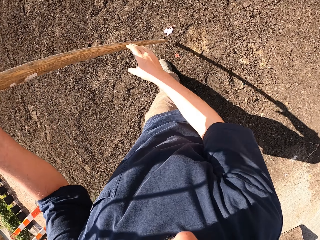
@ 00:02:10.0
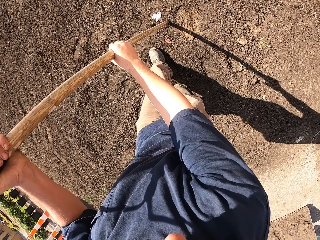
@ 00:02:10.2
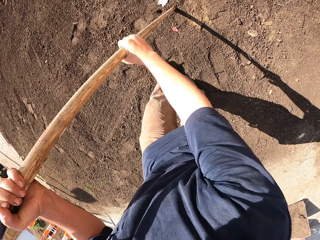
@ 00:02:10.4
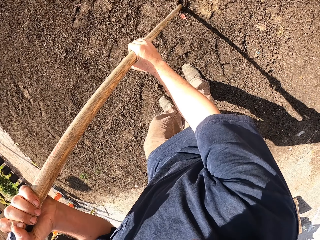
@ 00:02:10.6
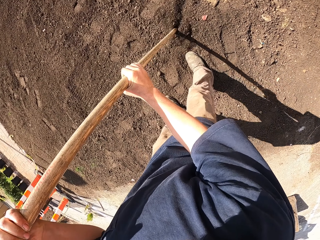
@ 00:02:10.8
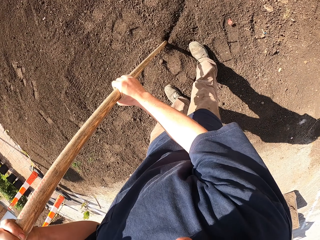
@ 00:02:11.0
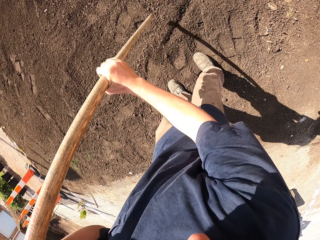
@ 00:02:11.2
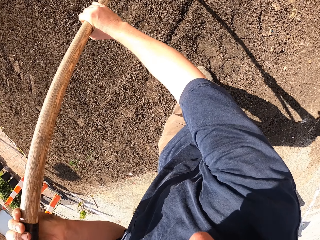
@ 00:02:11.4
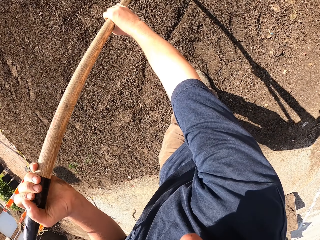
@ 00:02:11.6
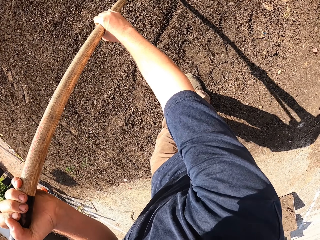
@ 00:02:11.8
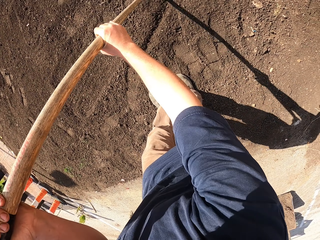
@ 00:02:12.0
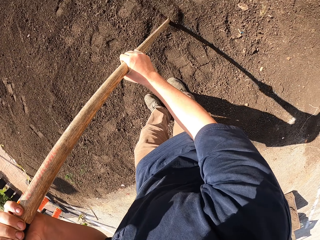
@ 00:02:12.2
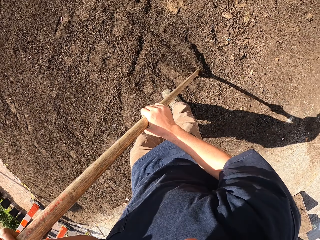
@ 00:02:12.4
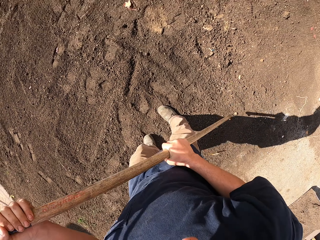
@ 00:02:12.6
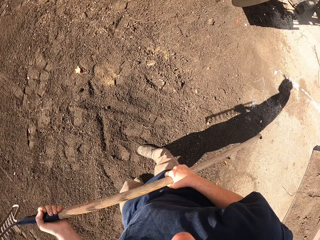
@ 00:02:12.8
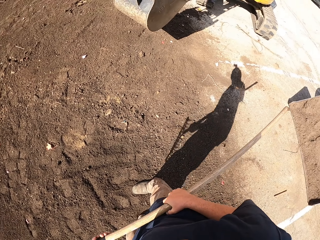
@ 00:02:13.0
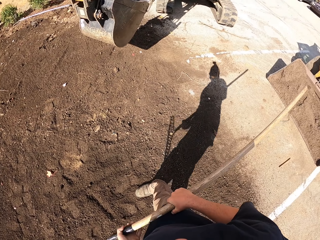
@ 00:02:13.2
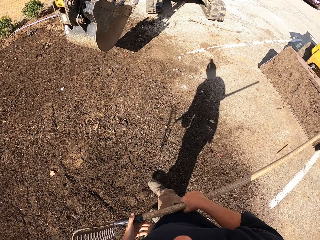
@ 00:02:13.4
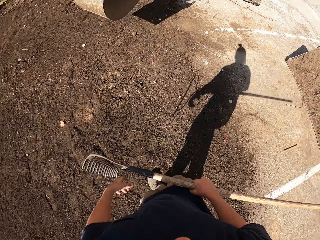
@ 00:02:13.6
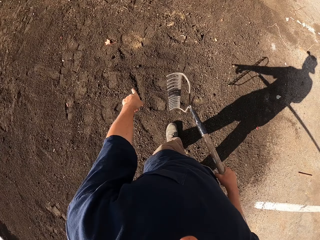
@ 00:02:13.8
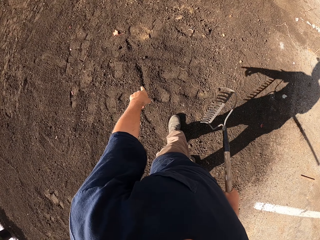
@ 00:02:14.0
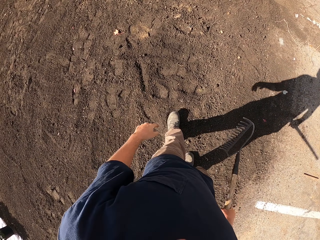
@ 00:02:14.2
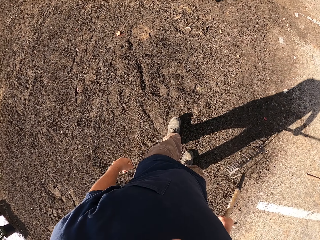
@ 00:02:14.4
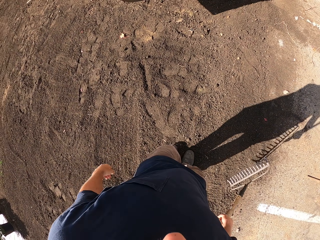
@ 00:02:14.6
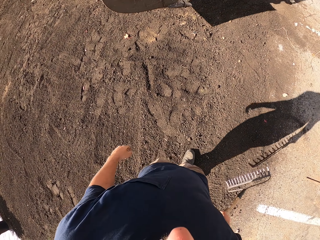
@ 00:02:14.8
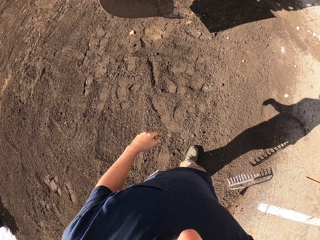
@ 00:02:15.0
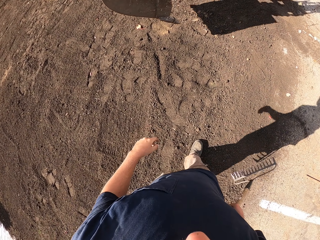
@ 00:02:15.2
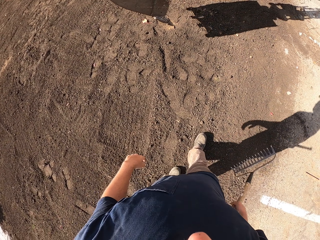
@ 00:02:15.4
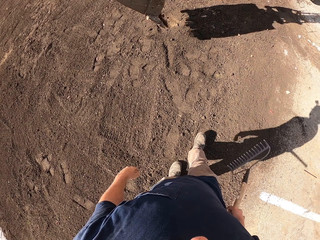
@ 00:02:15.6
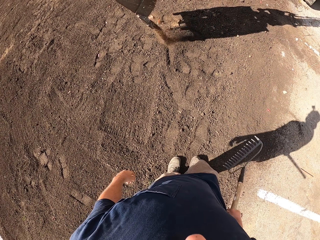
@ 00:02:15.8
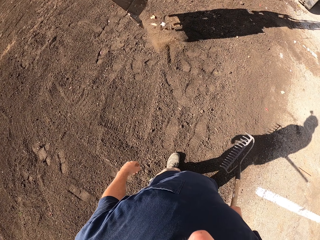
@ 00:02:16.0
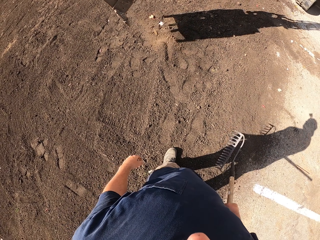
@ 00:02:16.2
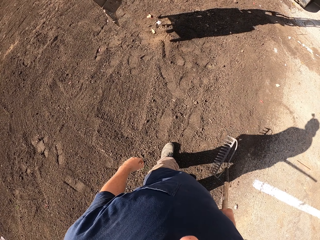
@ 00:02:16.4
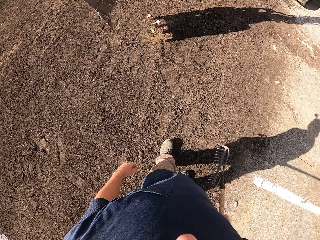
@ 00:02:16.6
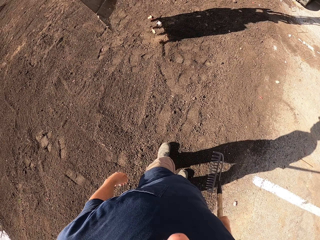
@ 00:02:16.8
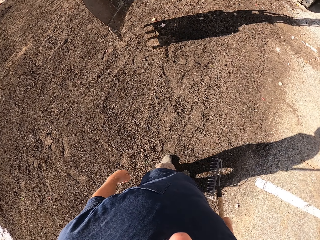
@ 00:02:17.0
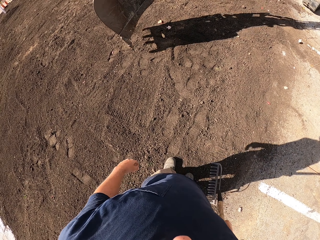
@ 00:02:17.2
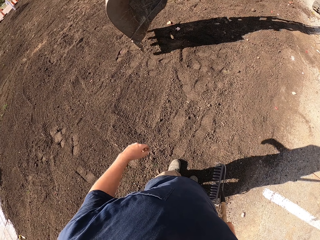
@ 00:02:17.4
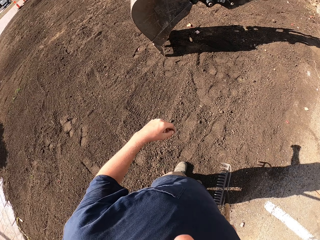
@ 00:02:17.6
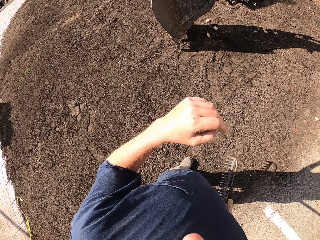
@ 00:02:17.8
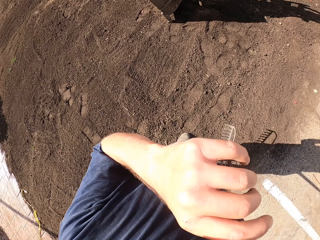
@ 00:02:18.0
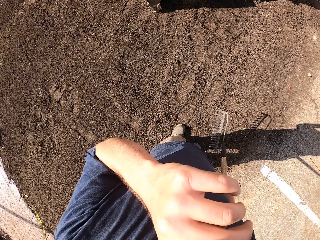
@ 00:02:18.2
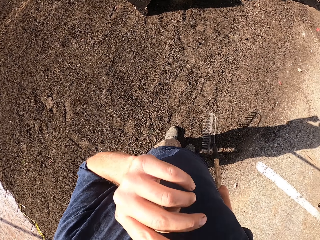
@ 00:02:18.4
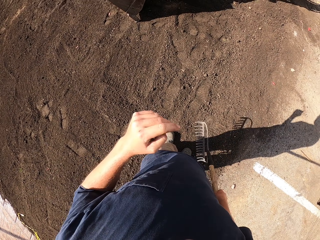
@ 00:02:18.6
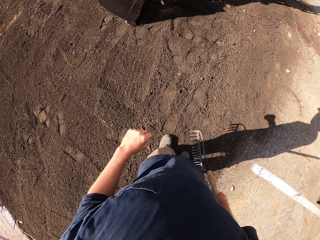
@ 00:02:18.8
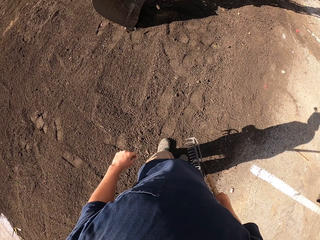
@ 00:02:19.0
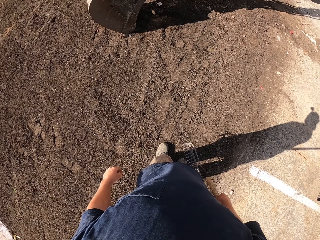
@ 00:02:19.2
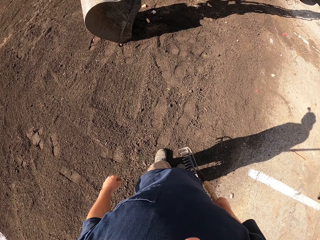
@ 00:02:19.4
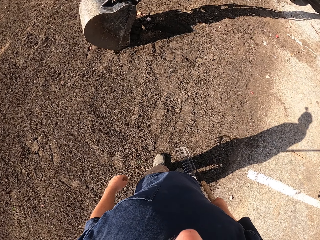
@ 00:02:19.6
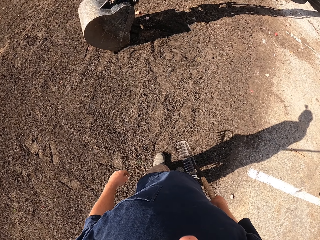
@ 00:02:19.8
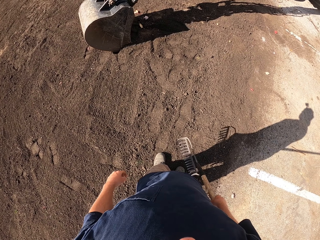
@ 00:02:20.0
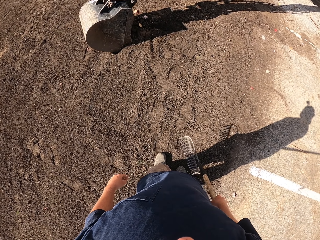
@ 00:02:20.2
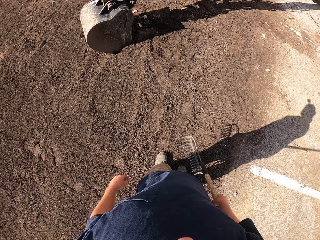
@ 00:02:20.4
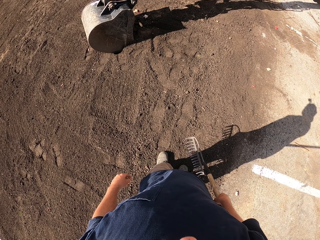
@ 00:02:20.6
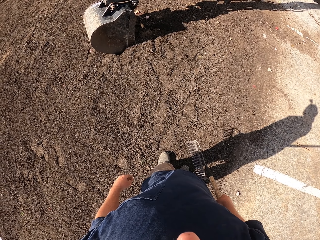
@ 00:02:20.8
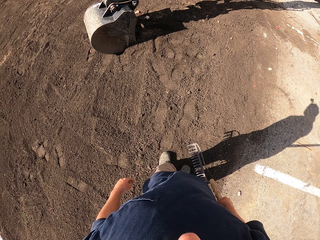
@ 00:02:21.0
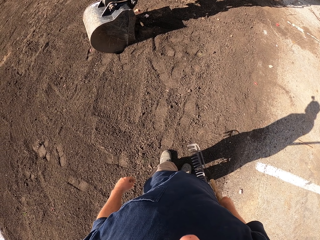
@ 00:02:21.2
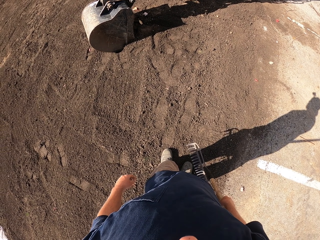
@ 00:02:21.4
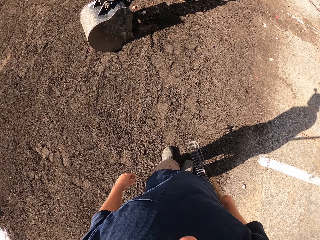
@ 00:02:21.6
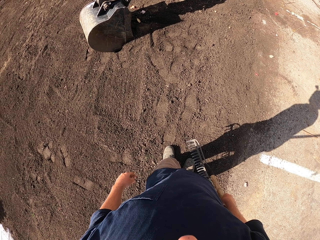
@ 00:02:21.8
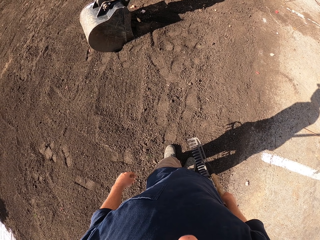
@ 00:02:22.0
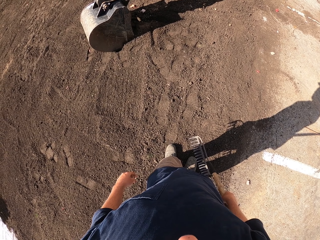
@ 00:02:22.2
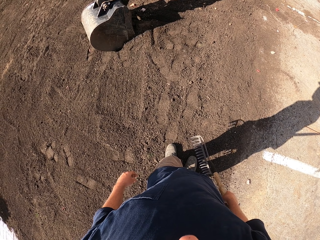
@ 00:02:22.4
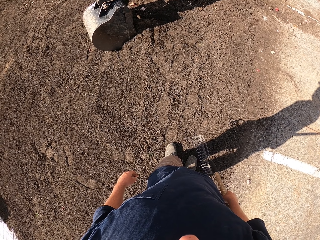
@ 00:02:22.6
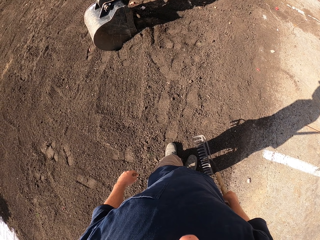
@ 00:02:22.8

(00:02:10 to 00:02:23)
The camera wearer draws in the soil with the rake. They move back. They communicate to something. They look at the excavator. They do something.

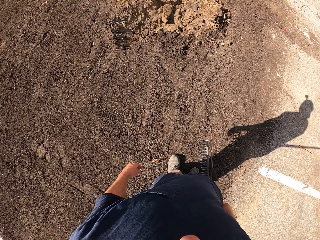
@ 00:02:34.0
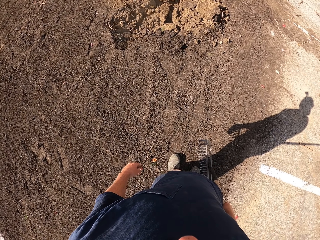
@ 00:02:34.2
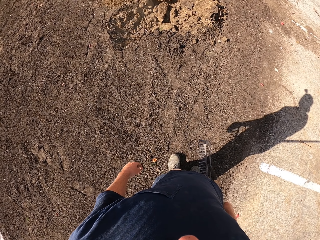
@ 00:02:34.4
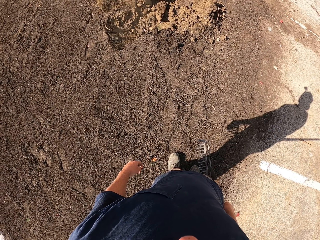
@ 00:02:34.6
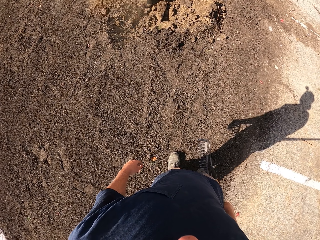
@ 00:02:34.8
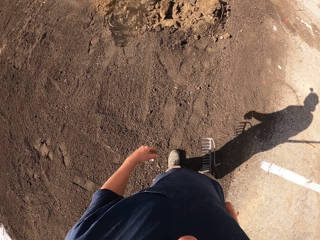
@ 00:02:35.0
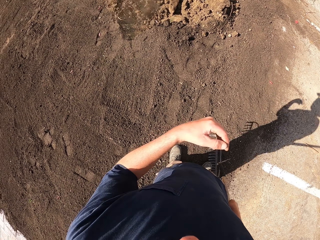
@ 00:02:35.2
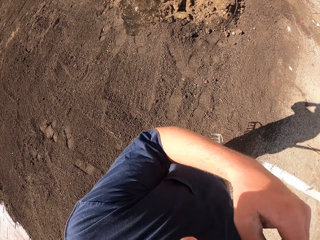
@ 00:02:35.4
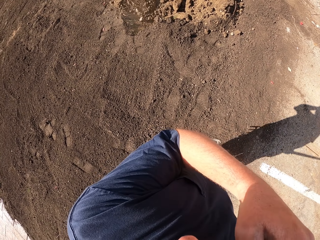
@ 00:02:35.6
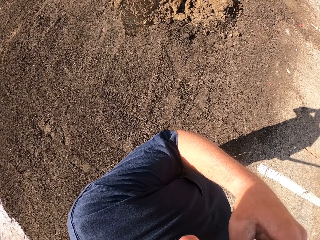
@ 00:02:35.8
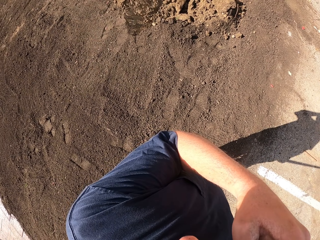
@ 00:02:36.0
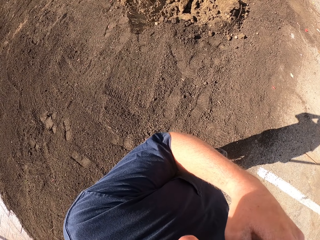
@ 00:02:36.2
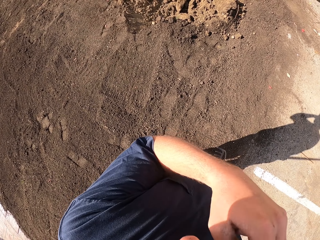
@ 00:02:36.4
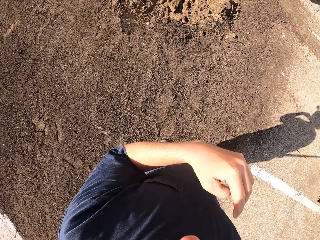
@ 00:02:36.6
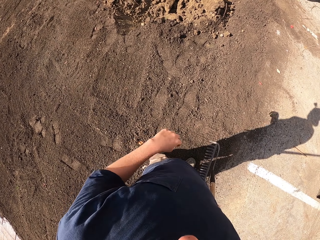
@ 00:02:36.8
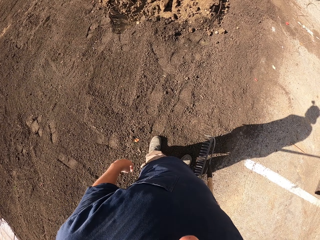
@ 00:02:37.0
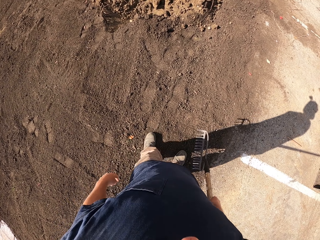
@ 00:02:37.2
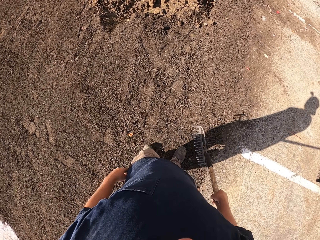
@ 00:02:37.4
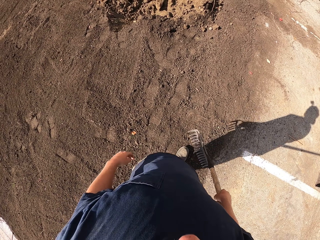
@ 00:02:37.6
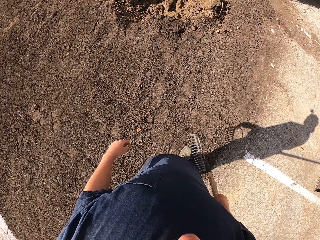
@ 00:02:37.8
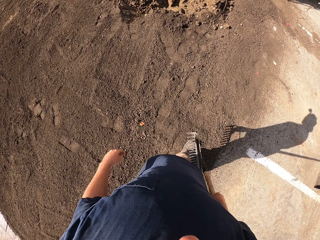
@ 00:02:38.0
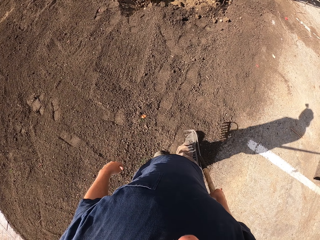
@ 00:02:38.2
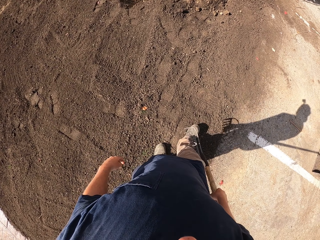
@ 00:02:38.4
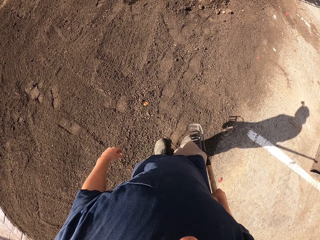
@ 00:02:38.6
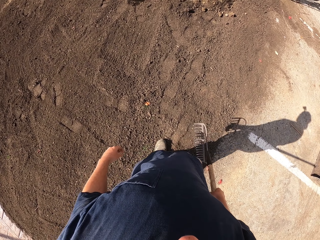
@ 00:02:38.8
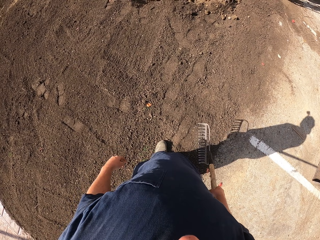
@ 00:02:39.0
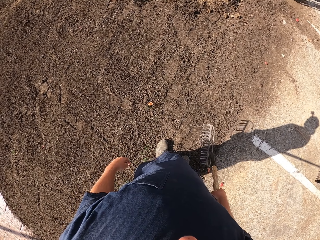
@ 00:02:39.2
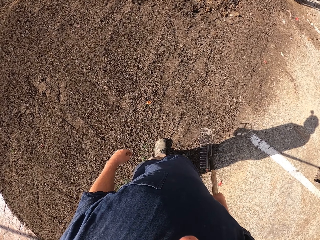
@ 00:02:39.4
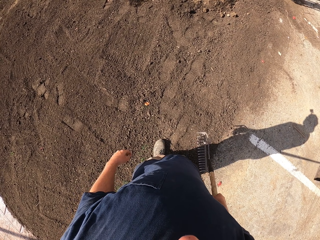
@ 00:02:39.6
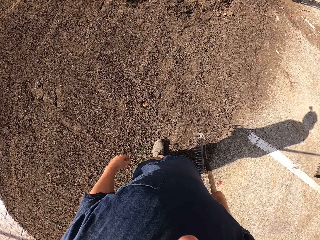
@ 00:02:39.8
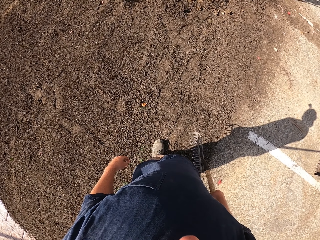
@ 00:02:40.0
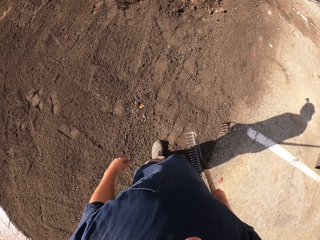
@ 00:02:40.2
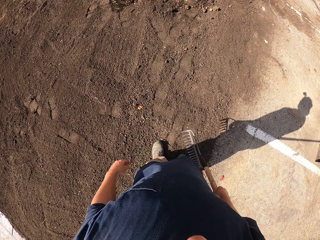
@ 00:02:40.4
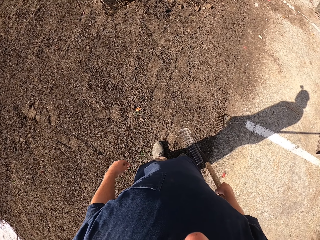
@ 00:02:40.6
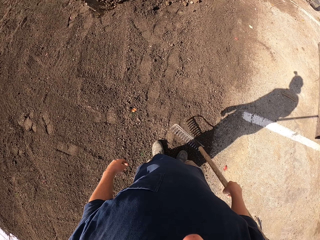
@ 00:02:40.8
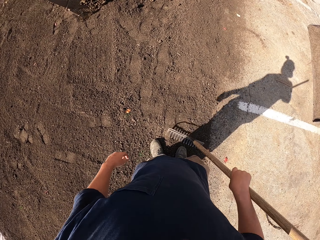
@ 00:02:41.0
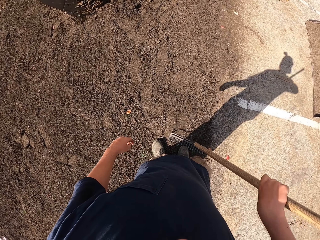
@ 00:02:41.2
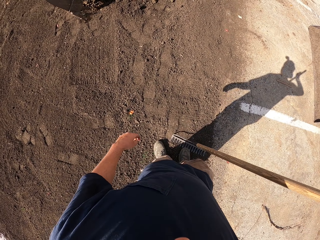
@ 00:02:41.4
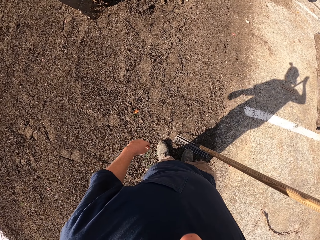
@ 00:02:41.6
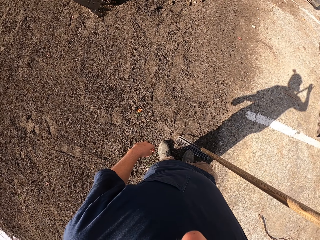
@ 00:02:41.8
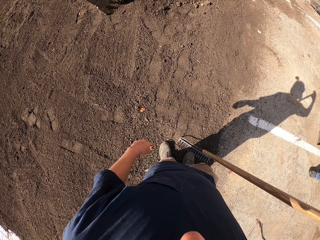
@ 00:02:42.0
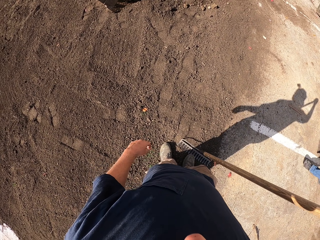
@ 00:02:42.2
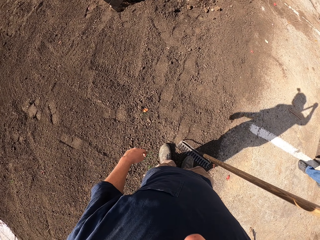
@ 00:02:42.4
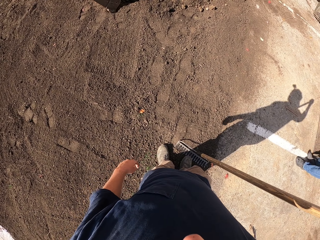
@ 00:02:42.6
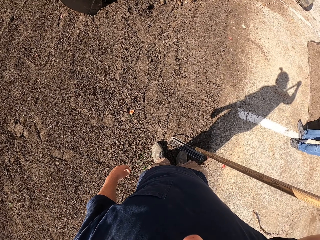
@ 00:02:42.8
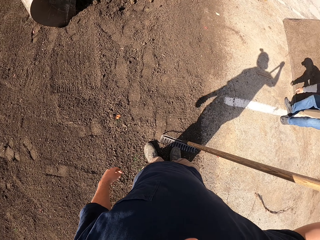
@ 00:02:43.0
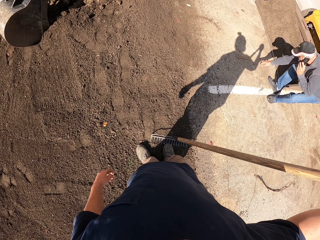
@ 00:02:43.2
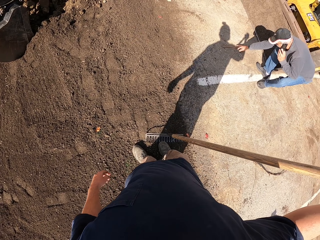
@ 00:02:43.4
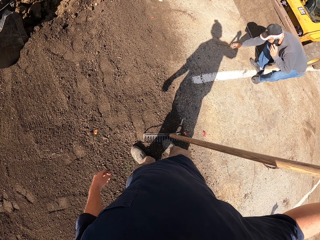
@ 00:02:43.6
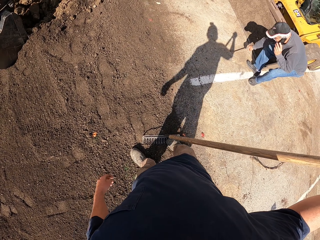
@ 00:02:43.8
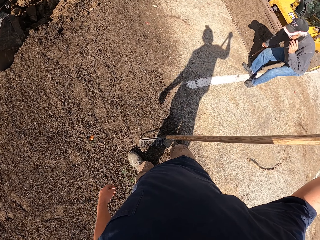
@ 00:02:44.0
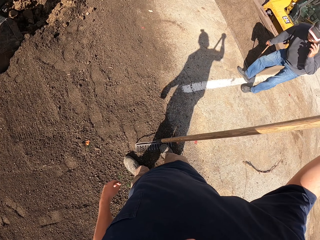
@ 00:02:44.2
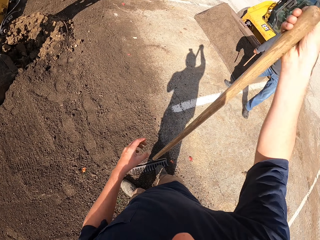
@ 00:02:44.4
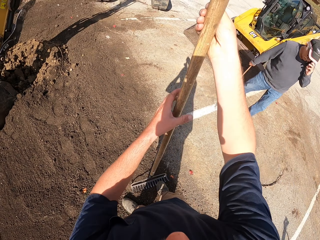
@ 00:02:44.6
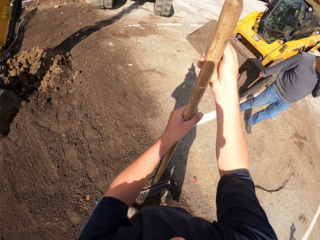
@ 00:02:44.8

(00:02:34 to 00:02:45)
The camera wearer does something. A person picks up an object on the ground.
